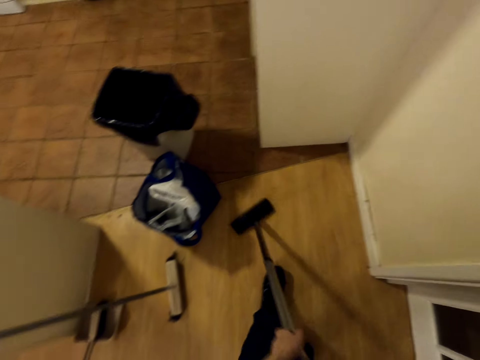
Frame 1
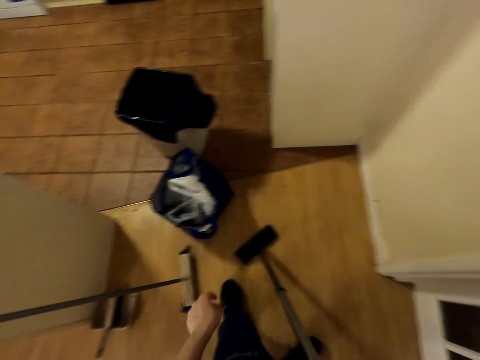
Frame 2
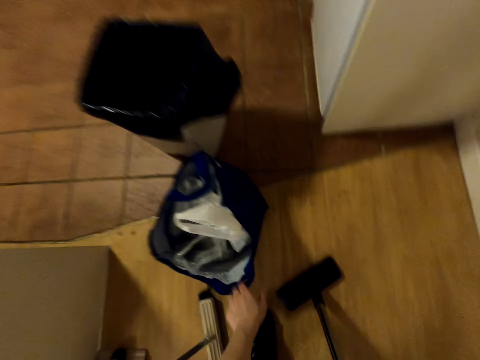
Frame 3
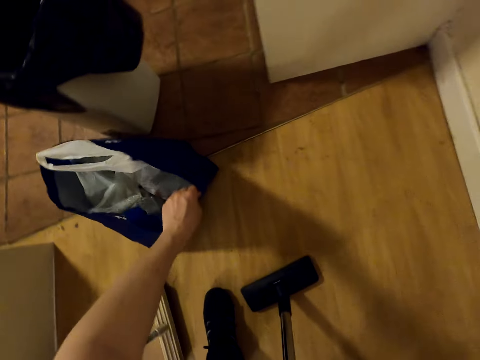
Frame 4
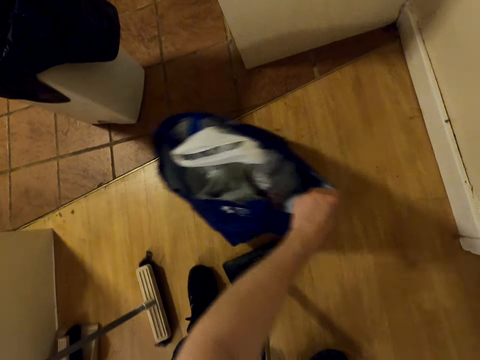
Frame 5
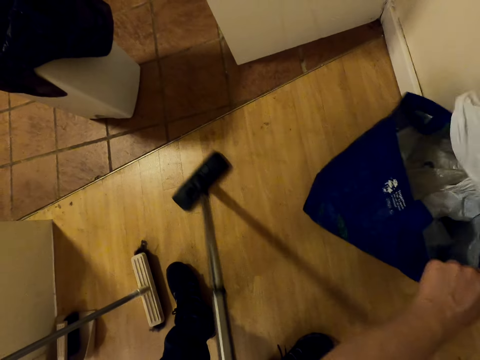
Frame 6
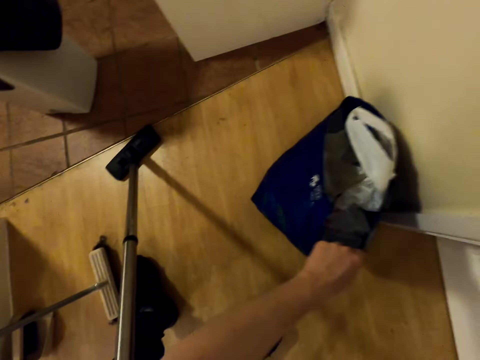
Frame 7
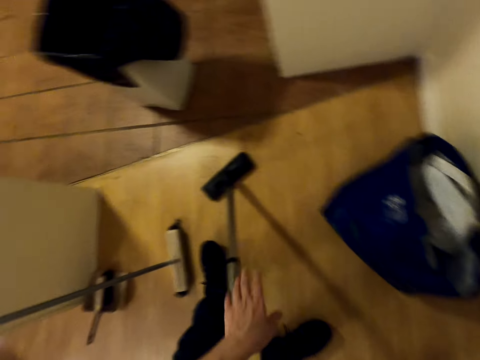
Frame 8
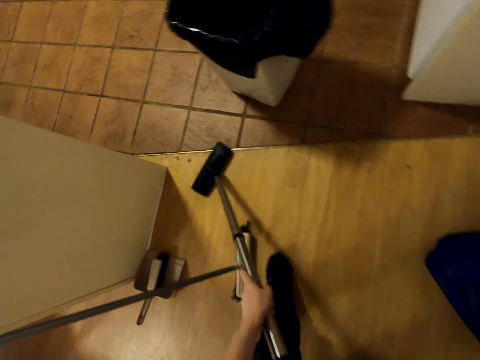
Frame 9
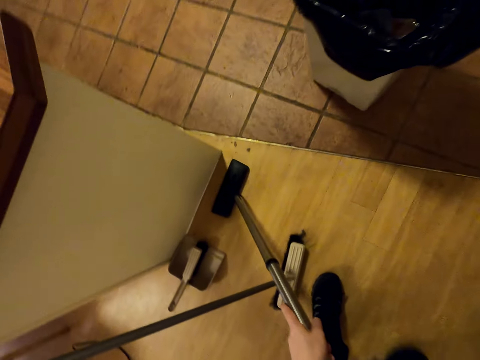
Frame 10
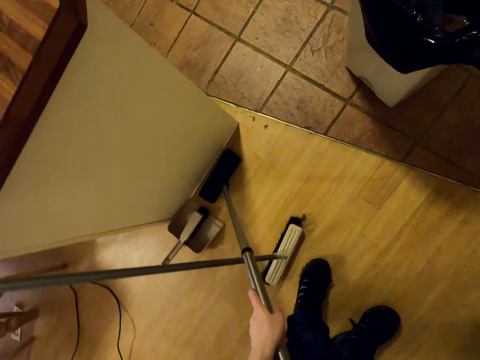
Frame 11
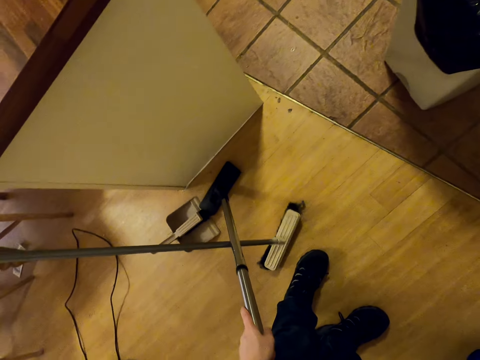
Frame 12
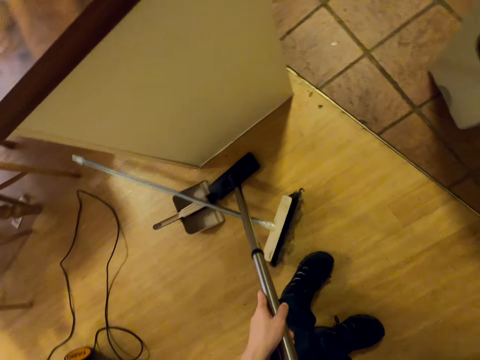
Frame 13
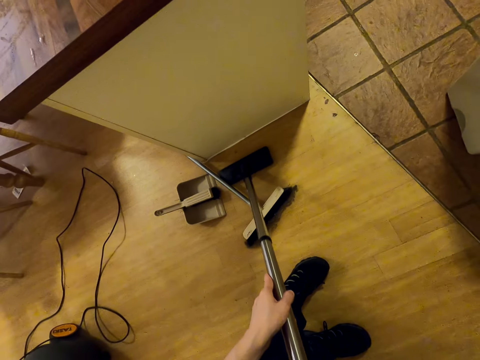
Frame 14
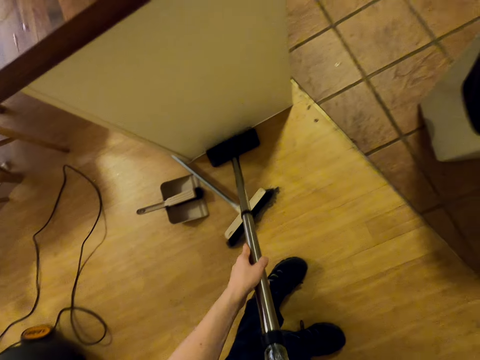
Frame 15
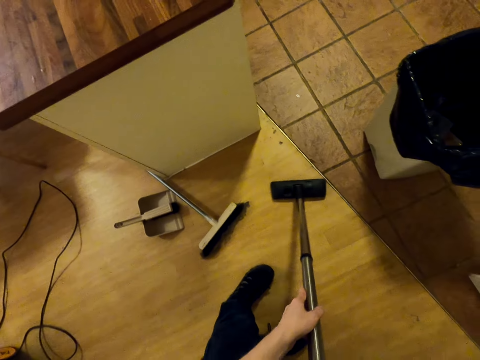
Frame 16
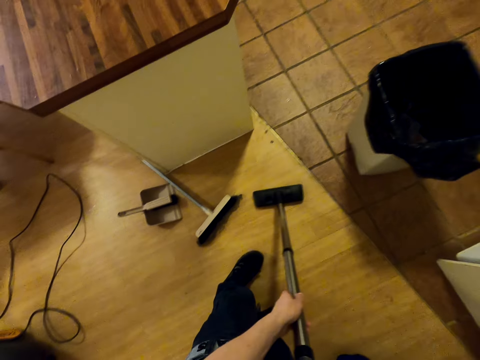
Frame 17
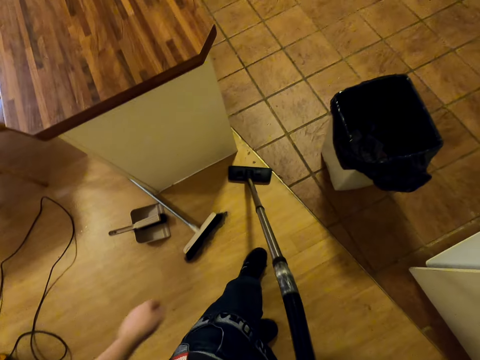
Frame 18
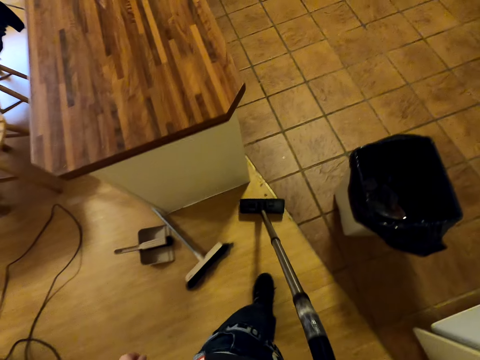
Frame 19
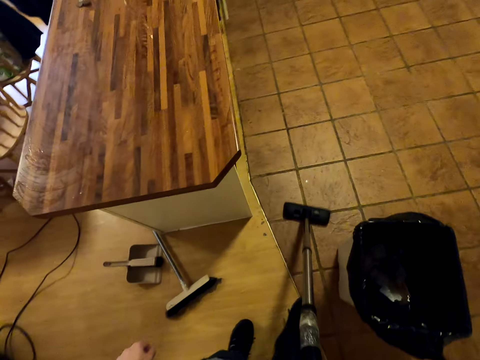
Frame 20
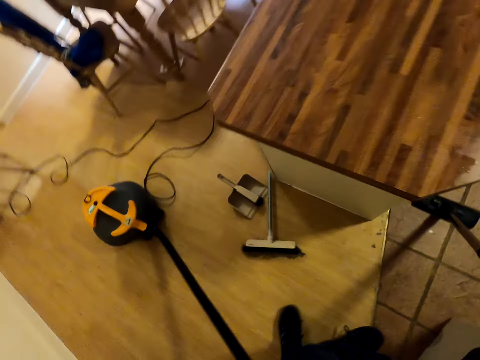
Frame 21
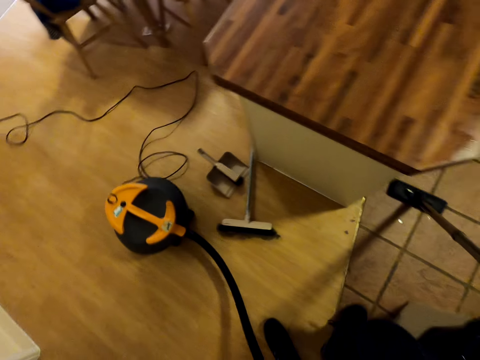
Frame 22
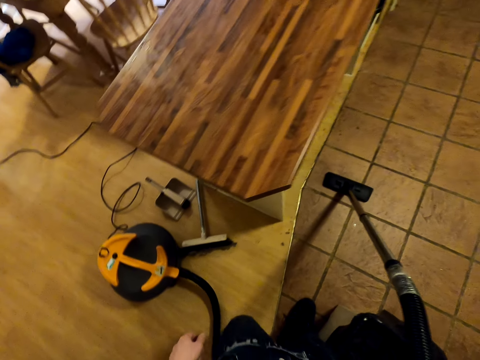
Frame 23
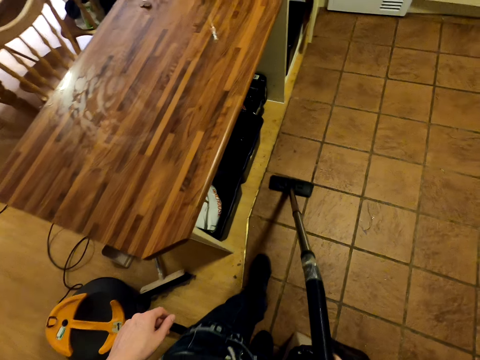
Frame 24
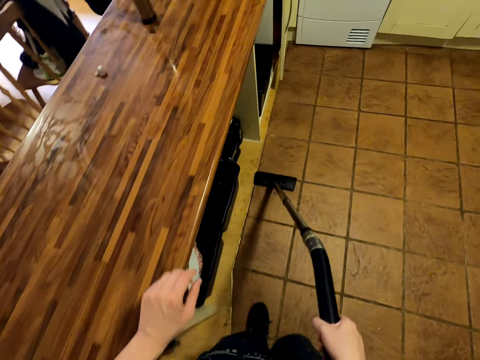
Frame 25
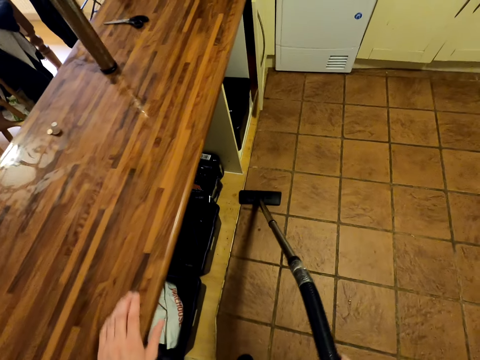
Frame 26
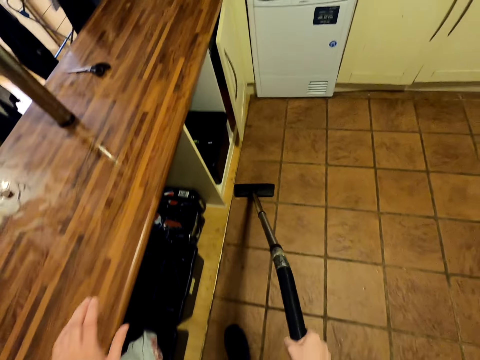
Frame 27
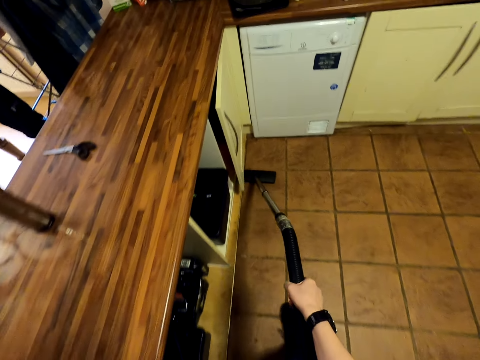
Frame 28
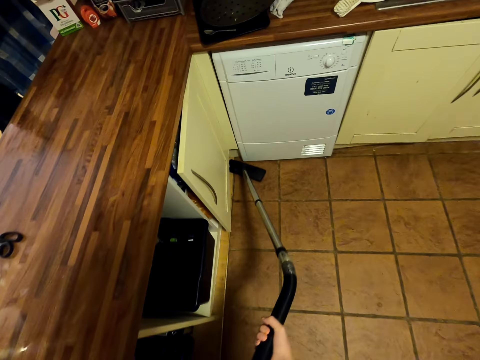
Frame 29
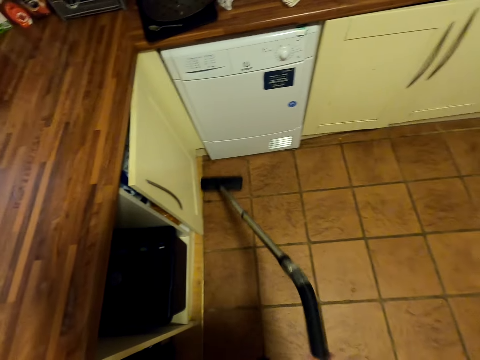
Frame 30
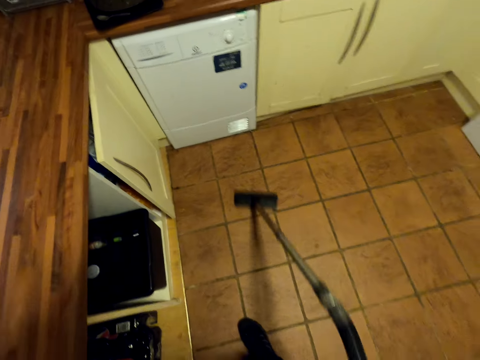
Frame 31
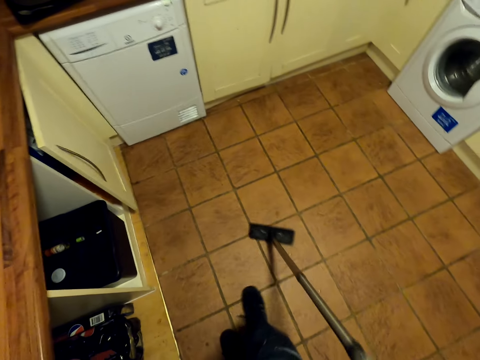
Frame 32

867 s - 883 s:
The camera wearer moves the bag from the floor. They clean the floor with the vacuum cleaner. They move the vacuum cleaner with the left hand. They clean the floor with the vacuum cleaner.

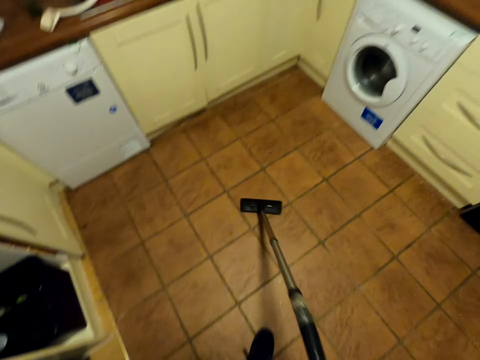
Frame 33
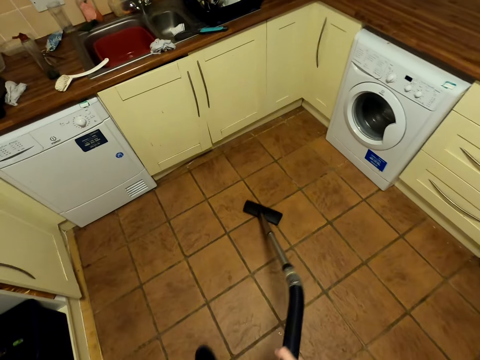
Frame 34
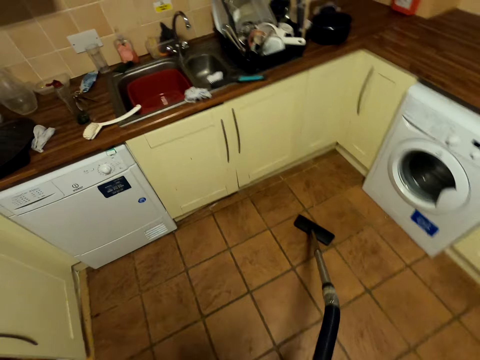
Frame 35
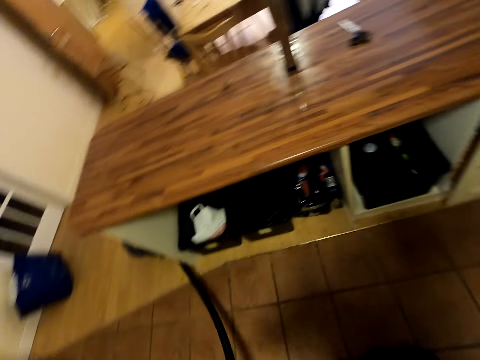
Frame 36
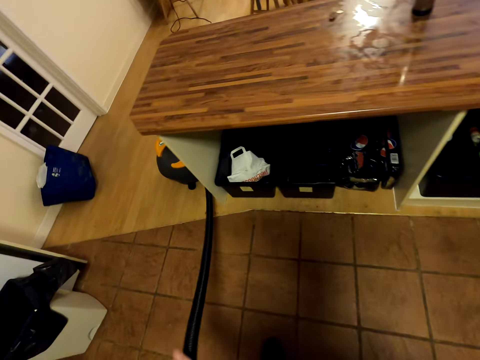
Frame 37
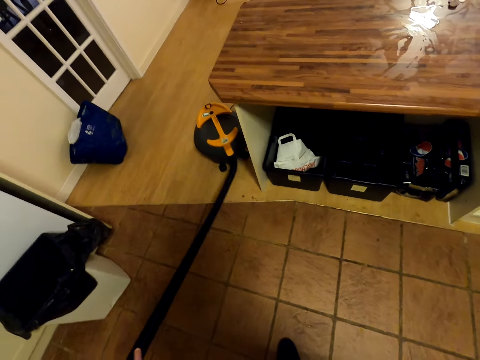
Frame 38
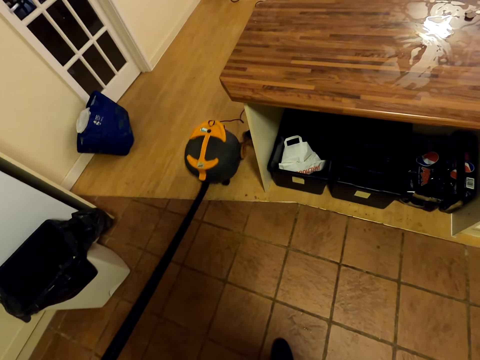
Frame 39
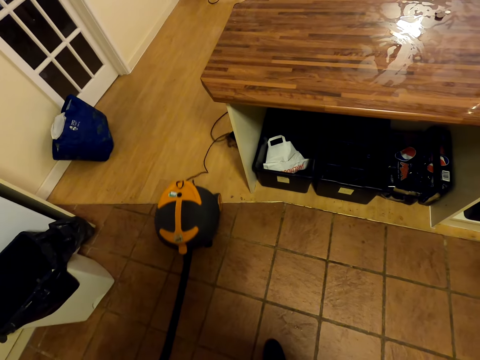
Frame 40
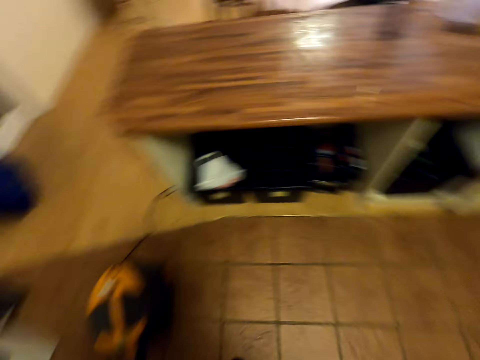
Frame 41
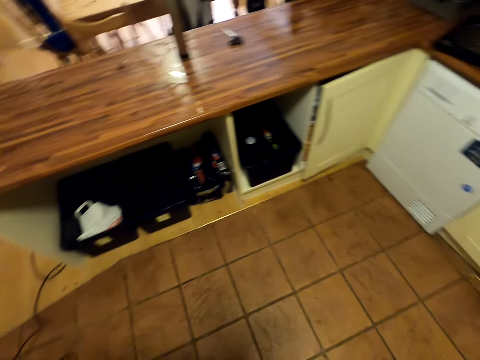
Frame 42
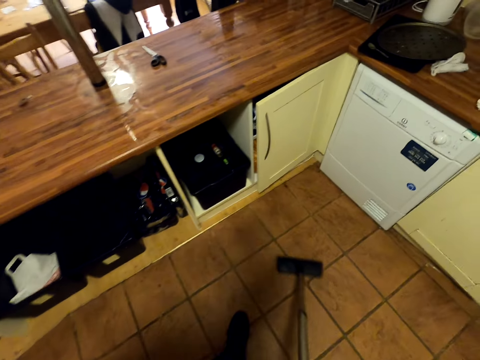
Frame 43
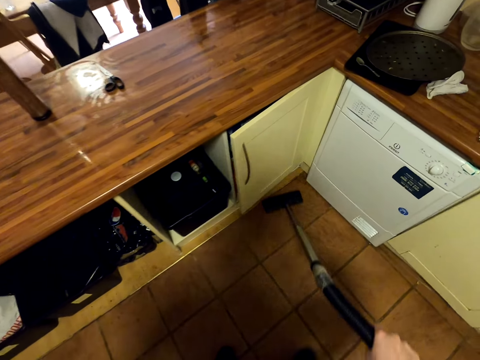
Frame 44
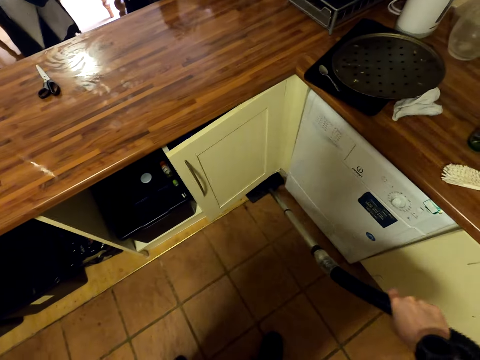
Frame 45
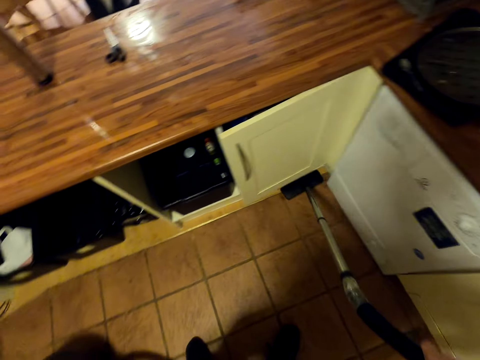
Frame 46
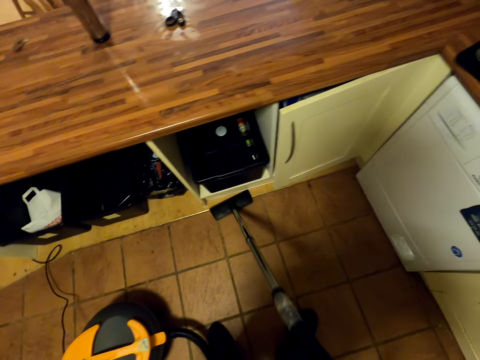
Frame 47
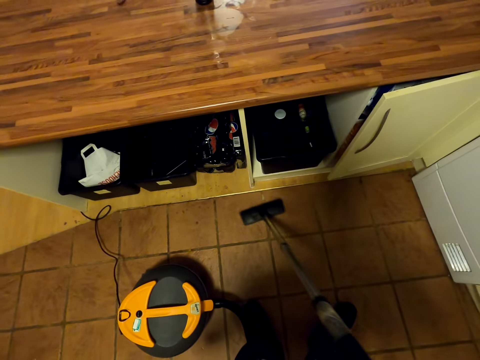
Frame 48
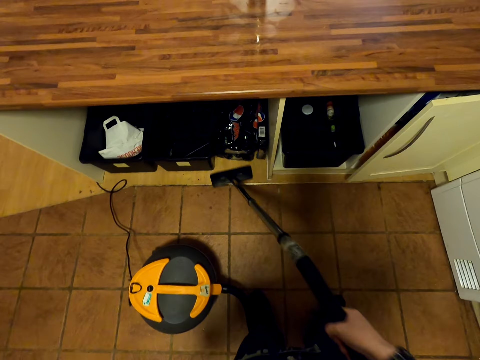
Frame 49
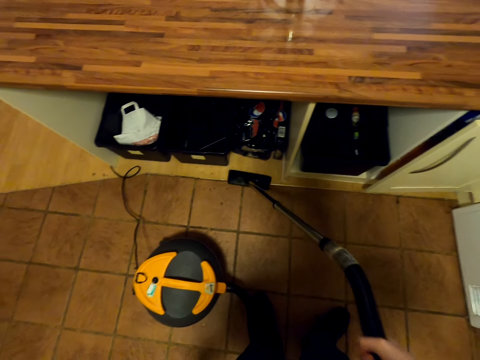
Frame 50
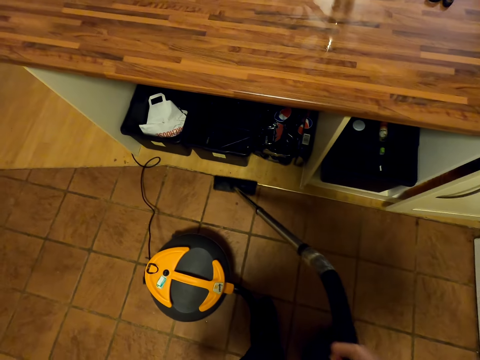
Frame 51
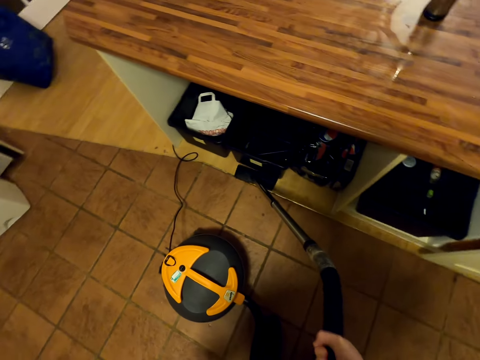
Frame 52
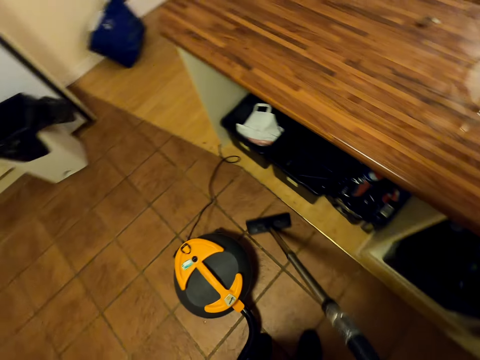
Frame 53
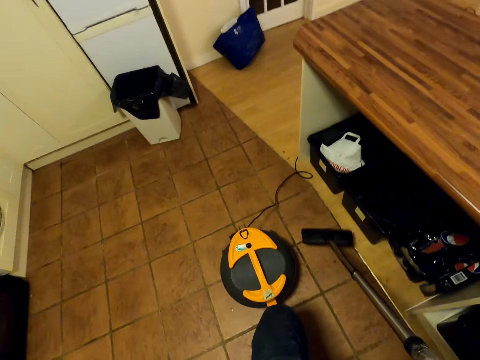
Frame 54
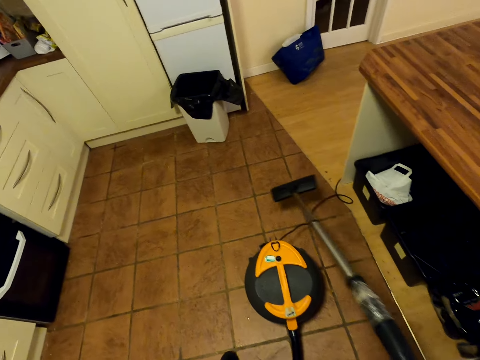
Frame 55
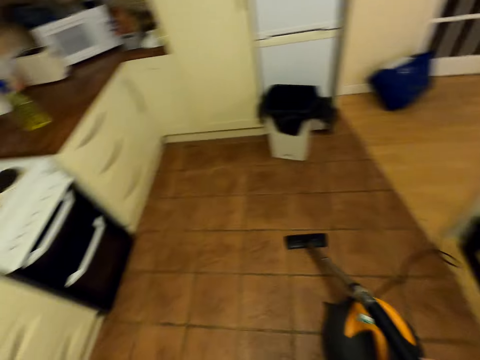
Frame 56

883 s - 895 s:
The camera wearer looks around. They pull the vacuum cleaner. They clean the floor with the vacuum cleaner.
